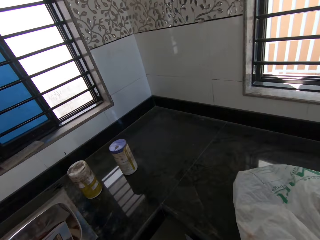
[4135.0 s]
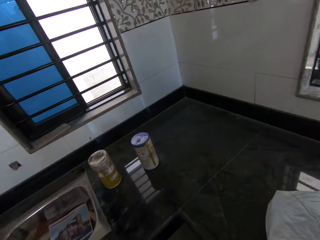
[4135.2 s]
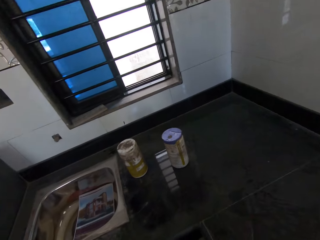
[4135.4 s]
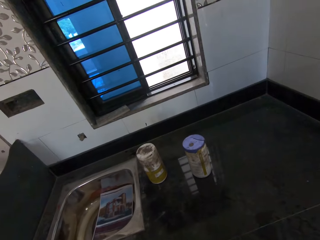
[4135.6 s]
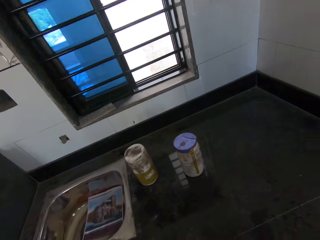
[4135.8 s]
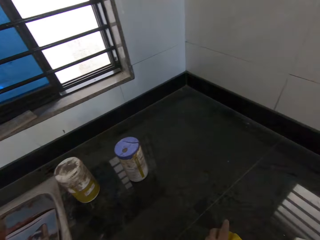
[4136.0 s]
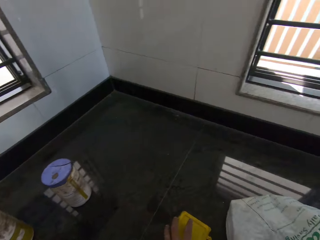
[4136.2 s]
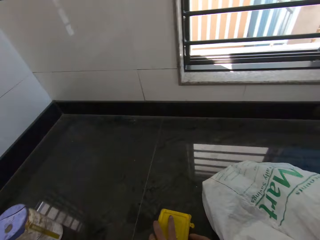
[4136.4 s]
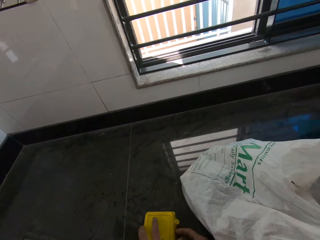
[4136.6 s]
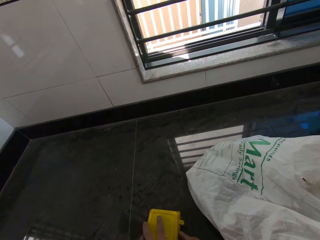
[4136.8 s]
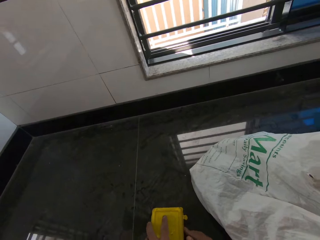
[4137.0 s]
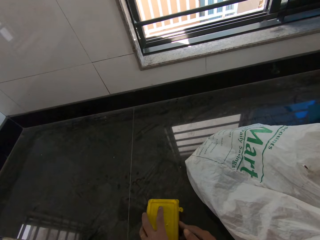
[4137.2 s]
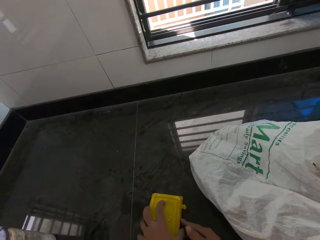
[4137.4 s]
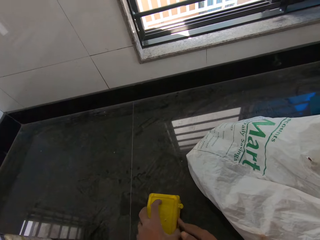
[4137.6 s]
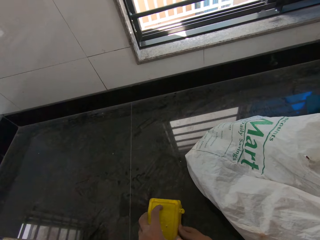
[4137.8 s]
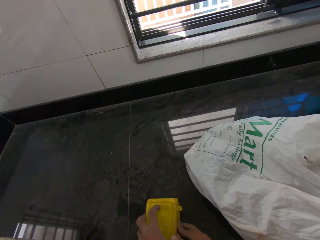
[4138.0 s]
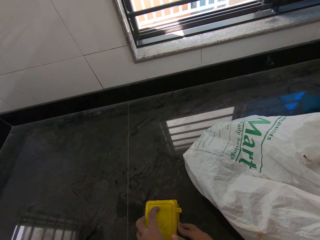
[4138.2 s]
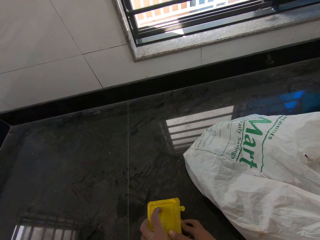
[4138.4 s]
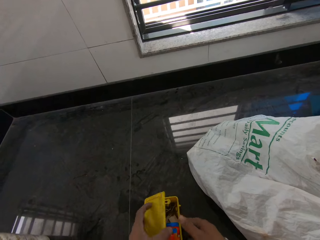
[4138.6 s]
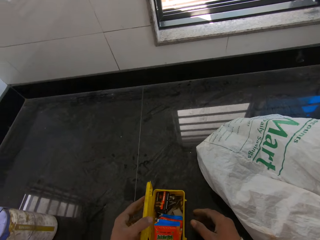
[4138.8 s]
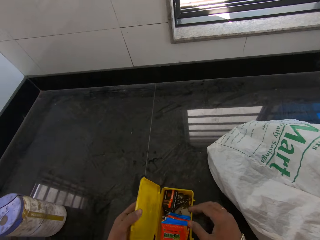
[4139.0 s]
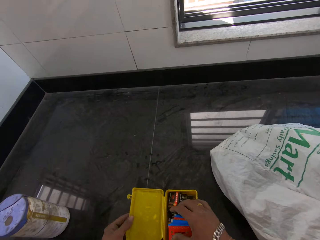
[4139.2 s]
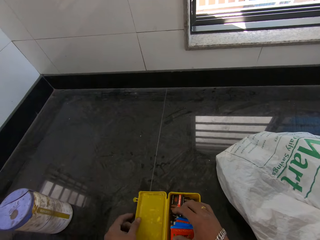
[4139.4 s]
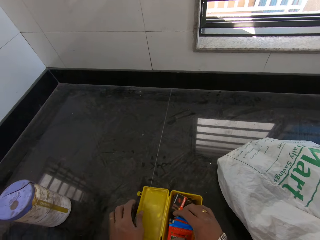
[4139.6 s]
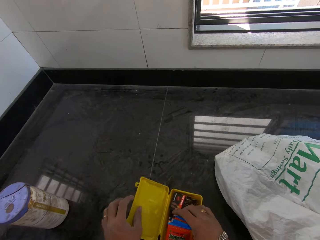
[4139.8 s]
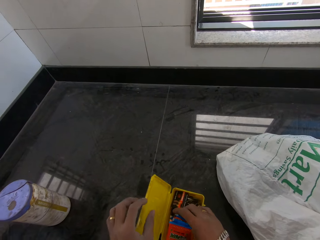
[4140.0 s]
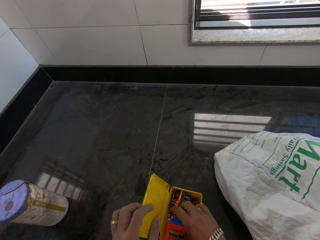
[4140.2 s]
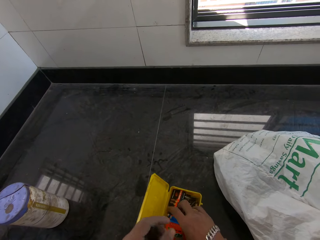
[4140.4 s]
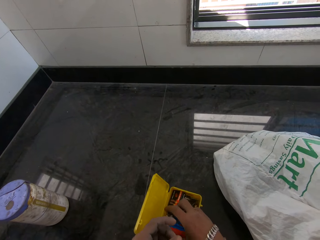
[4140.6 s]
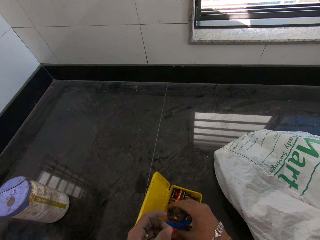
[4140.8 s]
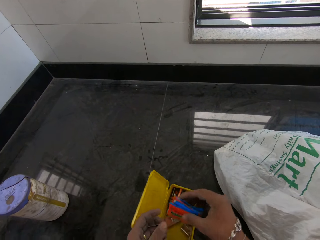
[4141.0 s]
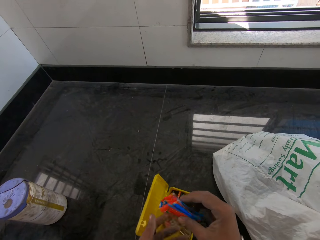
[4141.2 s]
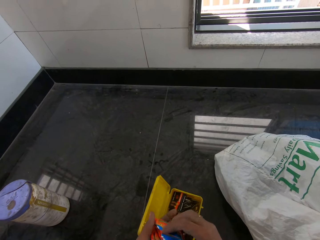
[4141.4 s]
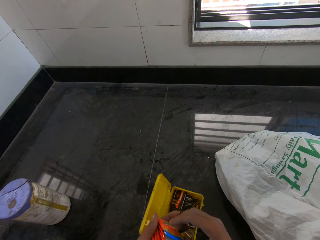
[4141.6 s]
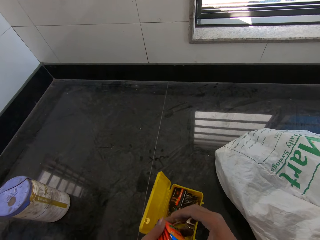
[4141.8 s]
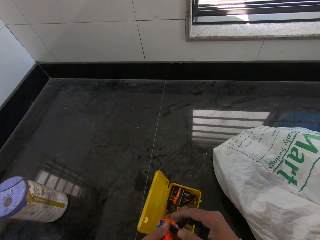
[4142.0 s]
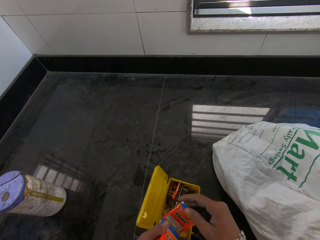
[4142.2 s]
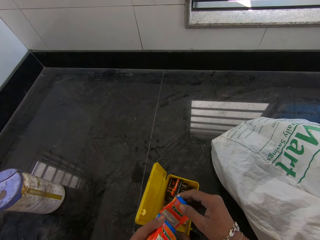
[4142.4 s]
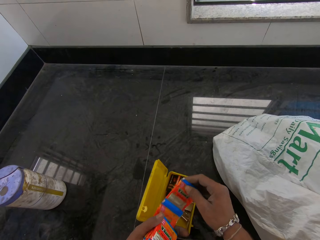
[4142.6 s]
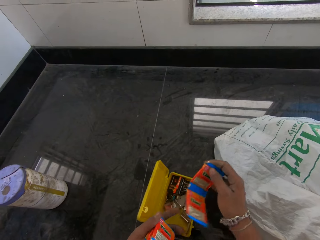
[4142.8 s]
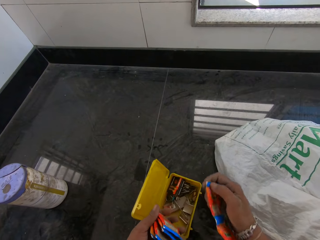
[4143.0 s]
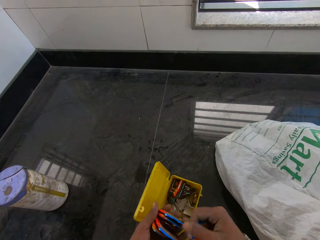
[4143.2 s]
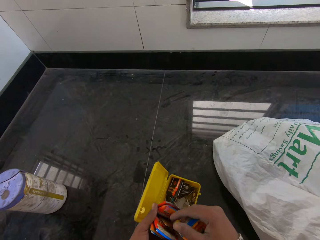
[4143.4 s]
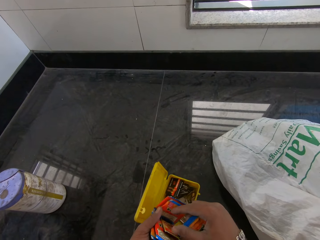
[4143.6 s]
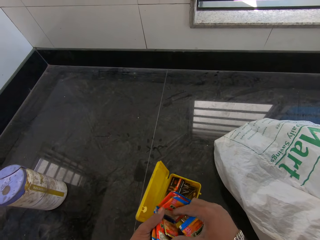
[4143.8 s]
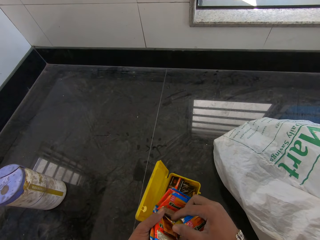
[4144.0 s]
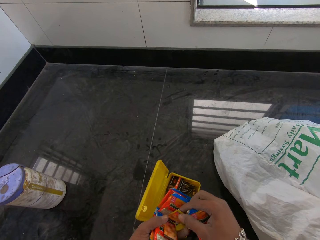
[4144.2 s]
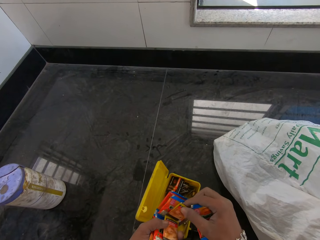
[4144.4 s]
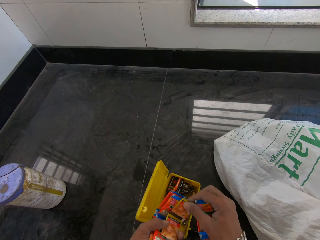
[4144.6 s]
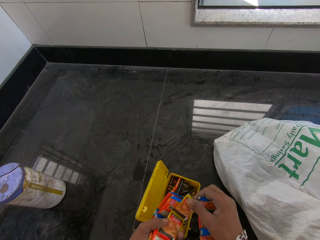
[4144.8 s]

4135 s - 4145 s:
The camera wearer puts the box on a kitchen counter with his left hand. He opens the box with both hands. He picks up sachets from the box with his right hand. He puts the sachets in his left hand with his right hand. He takes the sachets from his left hand with his right hand.

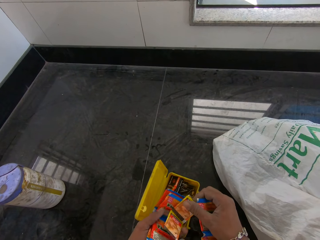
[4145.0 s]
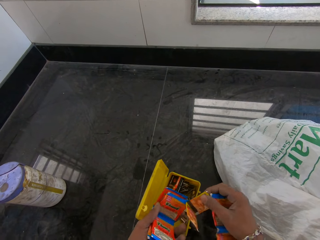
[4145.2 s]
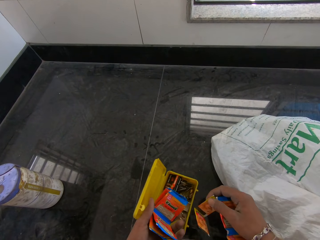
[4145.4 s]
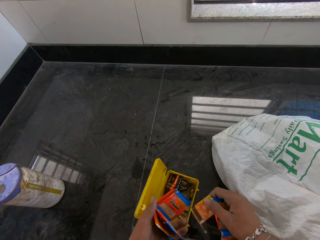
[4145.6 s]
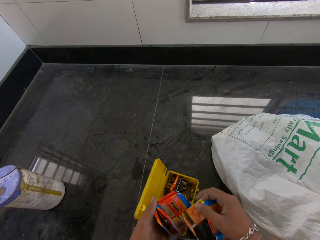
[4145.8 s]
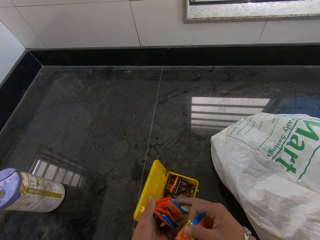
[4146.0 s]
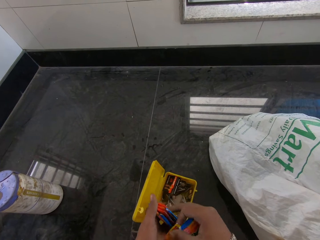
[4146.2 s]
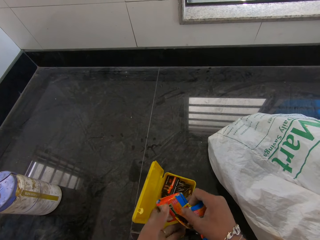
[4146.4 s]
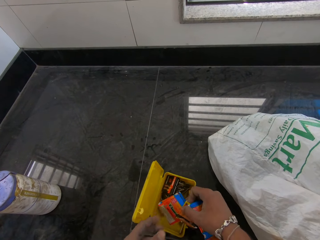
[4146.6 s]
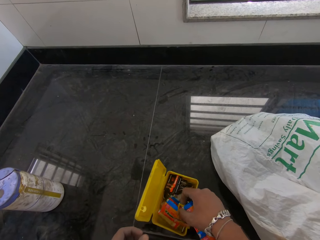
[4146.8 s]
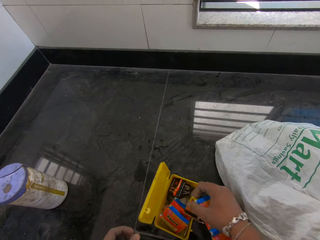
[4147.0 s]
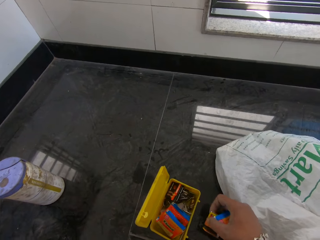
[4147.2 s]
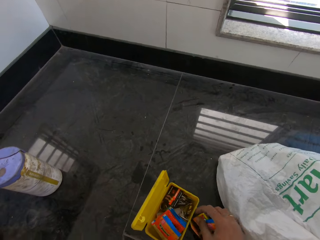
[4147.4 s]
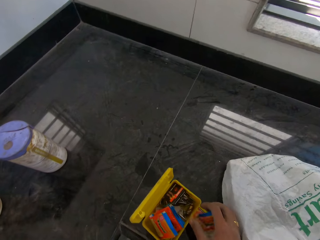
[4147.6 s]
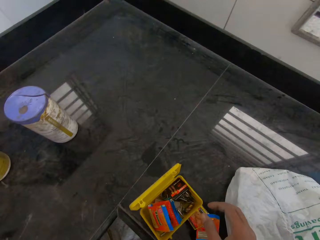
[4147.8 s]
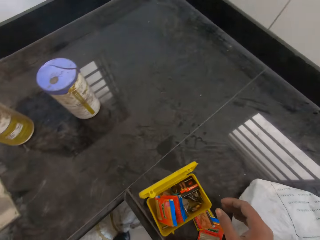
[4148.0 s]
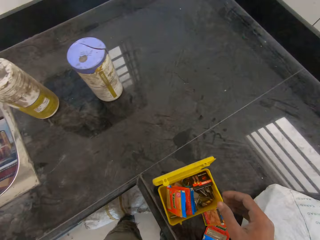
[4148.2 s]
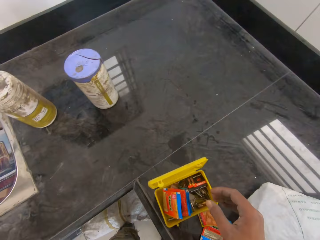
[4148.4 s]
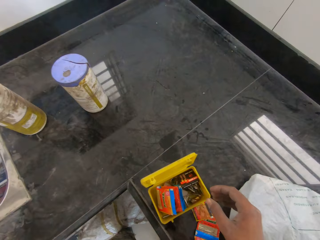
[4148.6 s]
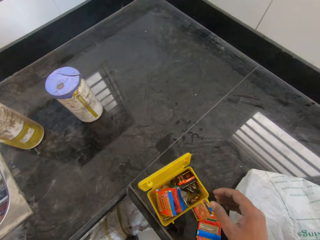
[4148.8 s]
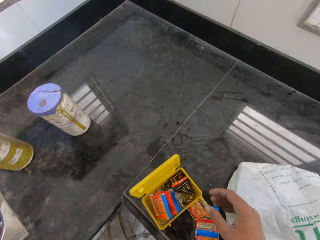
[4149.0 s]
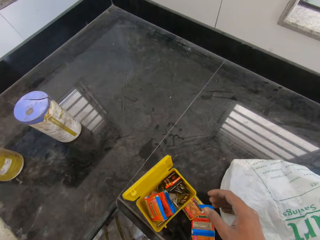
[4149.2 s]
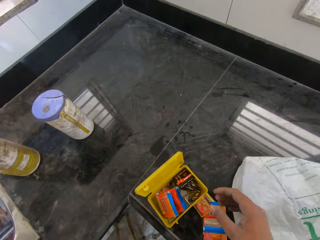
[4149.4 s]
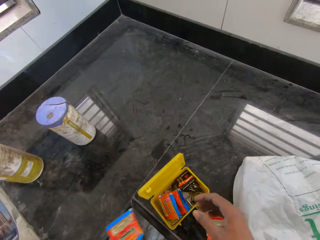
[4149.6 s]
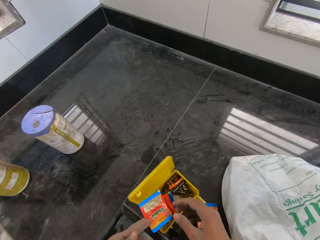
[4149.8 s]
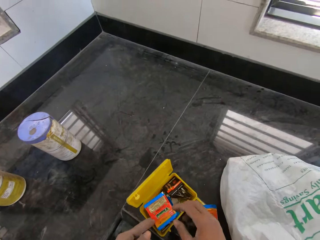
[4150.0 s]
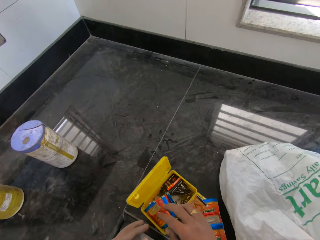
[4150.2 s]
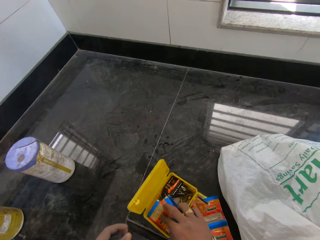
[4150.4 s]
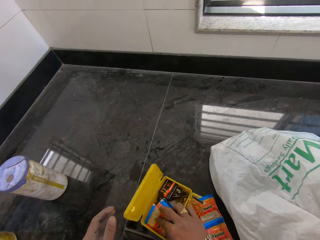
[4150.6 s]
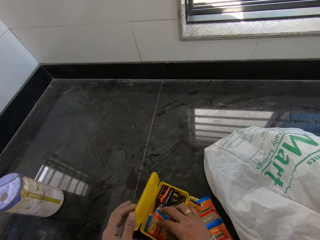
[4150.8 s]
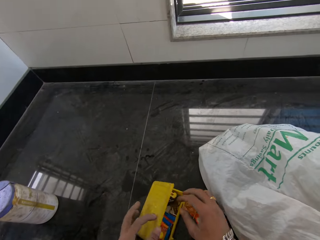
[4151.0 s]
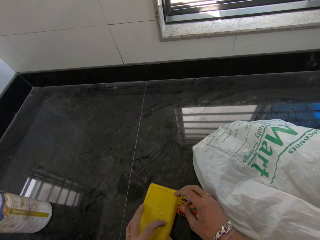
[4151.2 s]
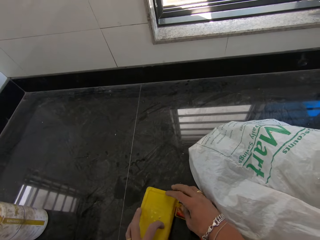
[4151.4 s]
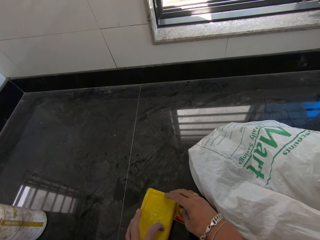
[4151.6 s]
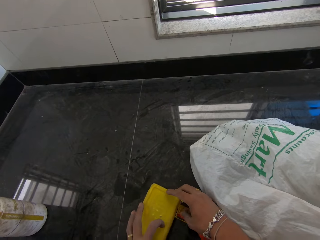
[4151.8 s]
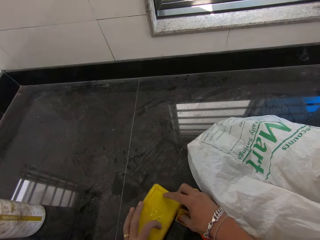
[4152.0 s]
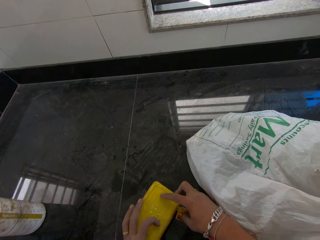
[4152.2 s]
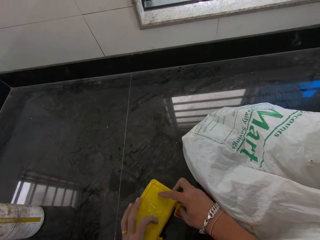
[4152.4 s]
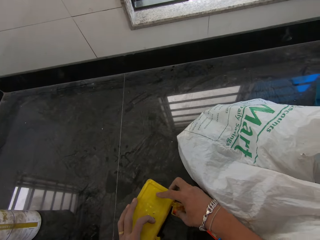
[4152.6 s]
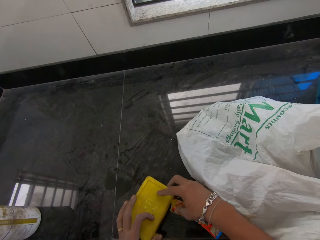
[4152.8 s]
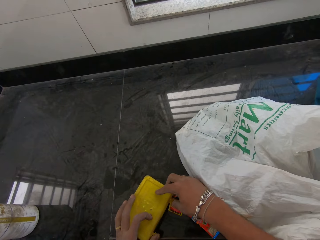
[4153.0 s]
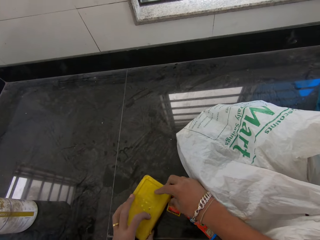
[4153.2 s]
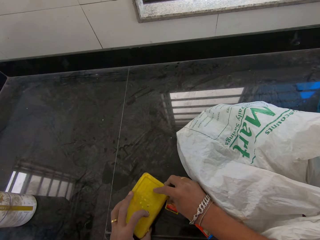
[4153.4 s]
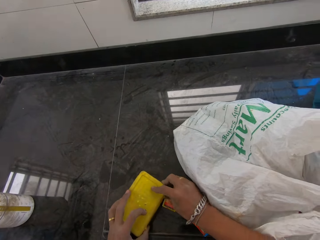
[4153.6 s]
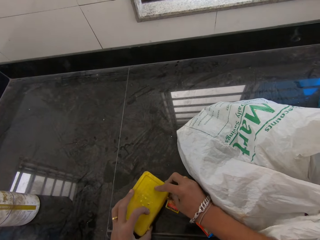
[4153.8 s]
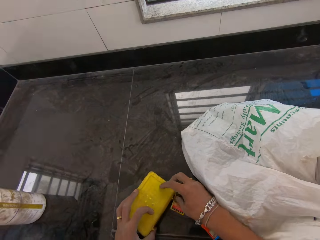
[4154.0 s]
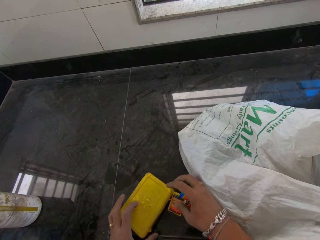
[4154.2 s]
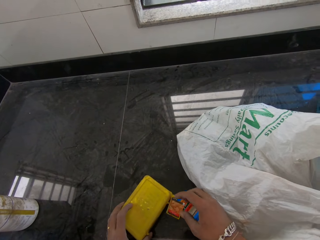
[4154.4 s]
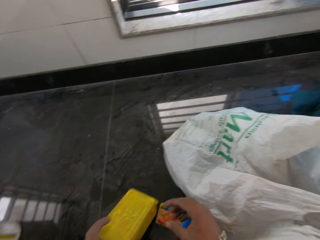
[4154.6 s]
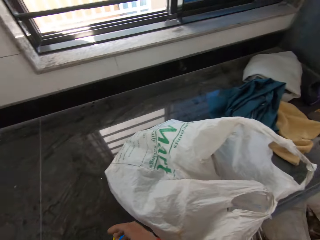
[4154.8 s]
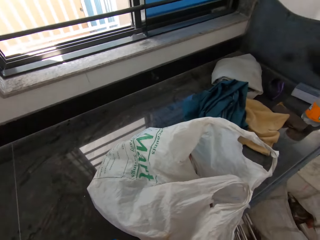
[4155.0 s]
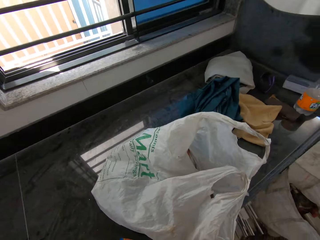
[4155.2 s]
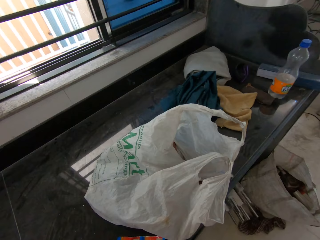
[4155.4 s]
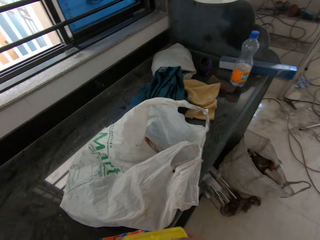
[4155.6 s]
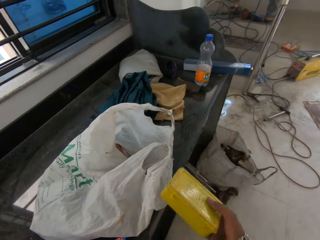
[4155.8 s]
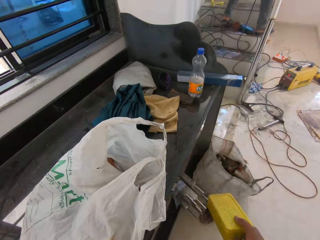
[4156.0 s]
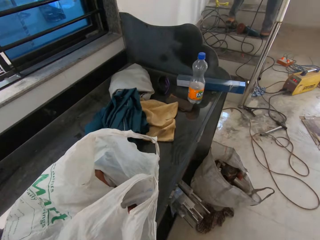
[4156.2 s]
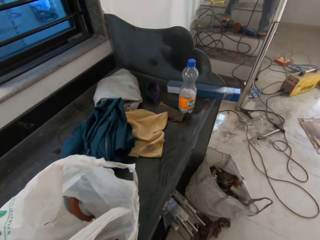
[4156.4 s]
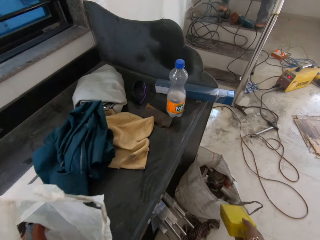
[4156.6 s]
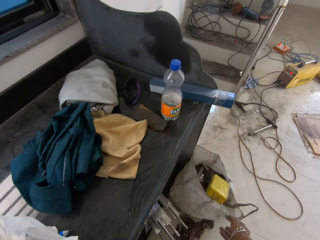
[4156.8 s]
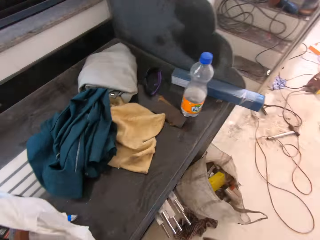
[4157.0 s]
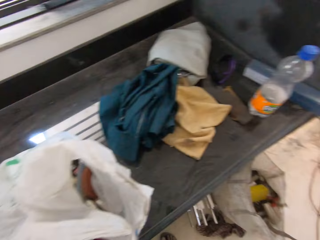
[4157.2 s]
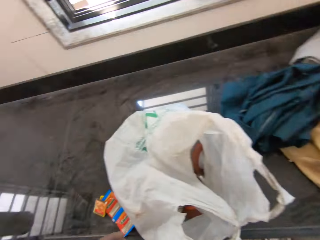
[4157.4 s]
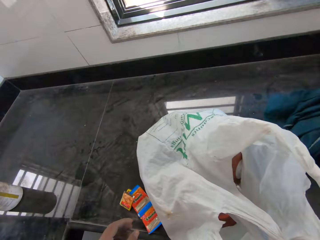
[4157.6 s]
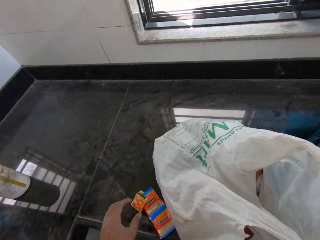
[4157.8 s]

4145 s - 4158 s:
The camera wearer puts the sachets into the box with his right hand. He puts the sachets on the kitchen counter with his right hand. He puts a sachet into the box with both hands. He closes the box with his left hand. He locks the box with both hands. He picks up the box from the kitchen counter with his left hand. He throws the box into the bag with his right hand.
